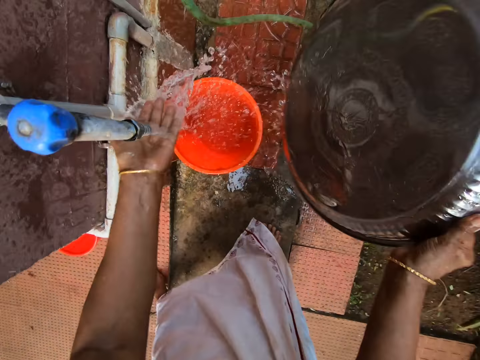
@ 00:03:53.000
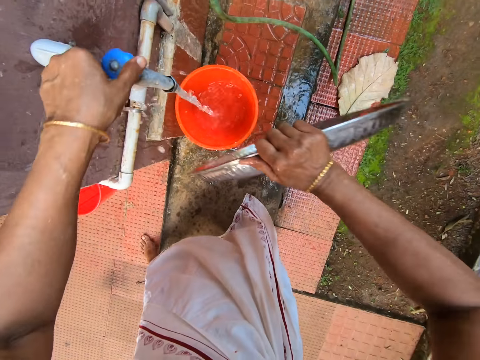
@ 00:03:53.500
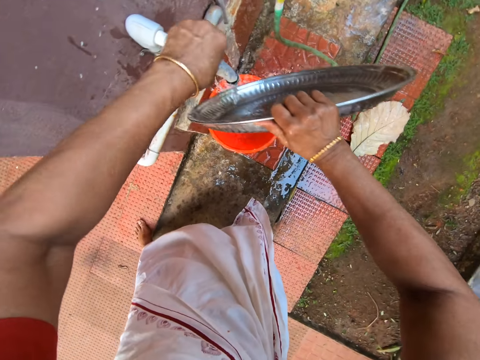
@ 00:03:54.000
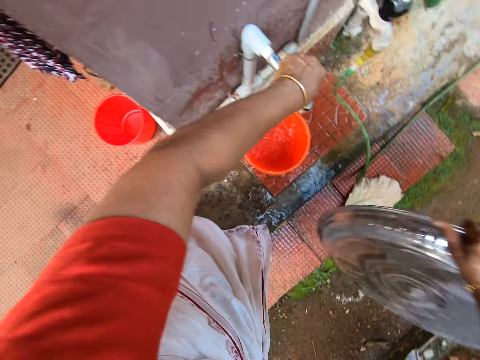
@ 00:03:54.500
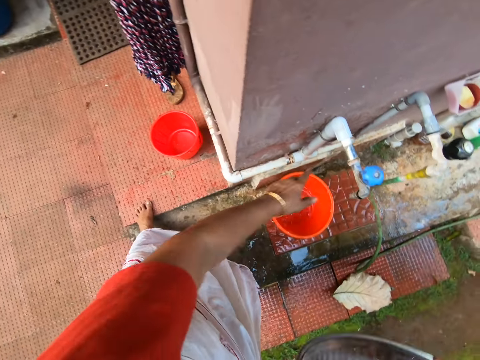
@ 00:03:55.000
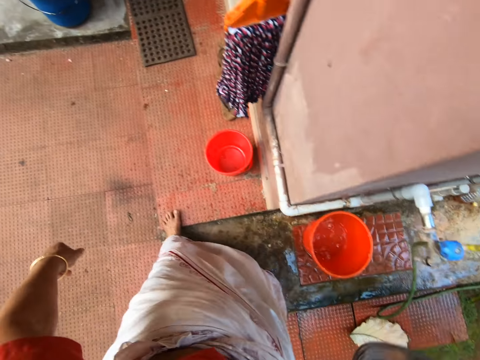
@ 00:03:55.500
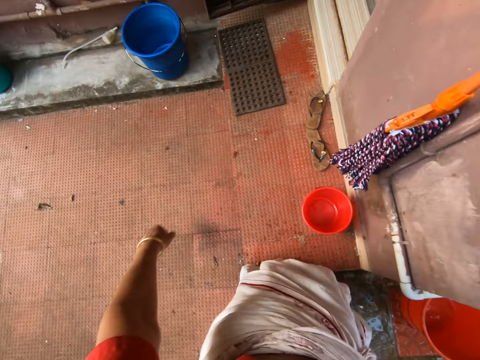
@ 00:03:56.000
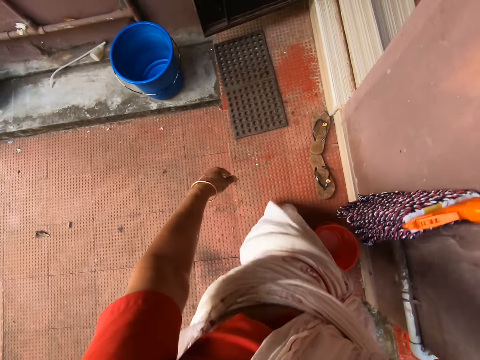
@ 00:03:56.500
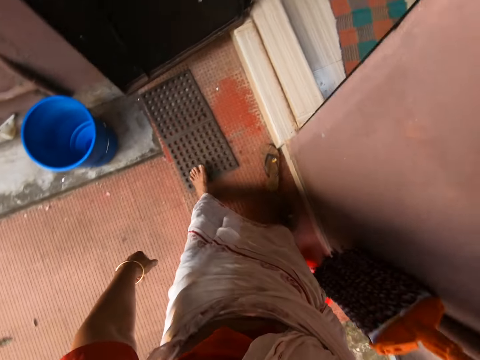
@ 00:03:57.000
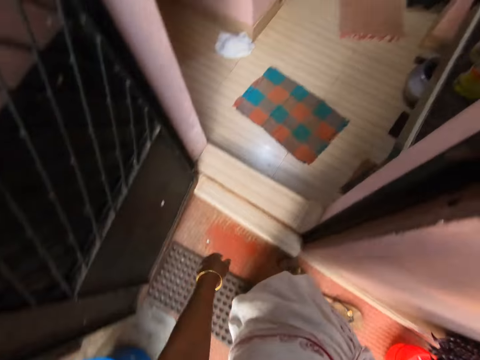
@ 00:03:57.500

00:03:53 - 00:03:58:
The camera wearer turns off the faucet. They walk on a pavement.

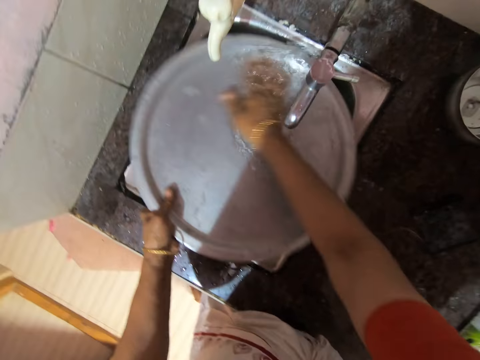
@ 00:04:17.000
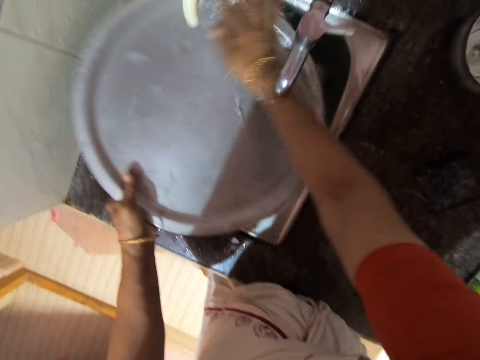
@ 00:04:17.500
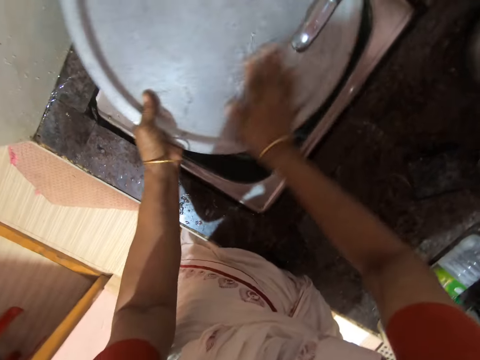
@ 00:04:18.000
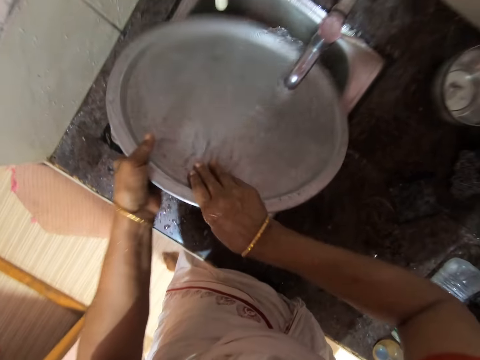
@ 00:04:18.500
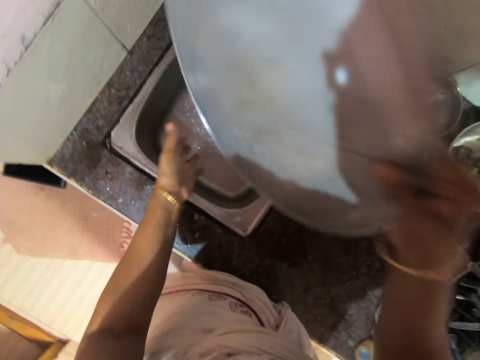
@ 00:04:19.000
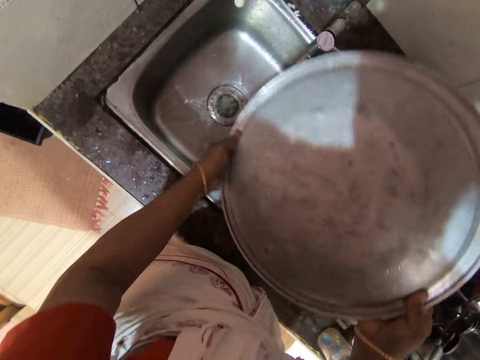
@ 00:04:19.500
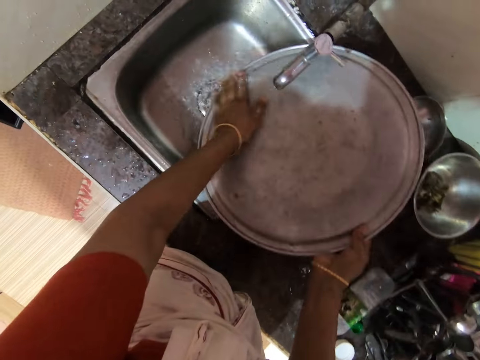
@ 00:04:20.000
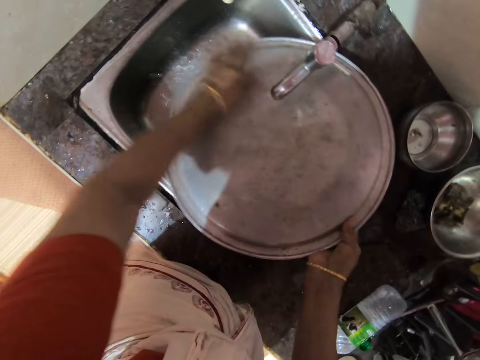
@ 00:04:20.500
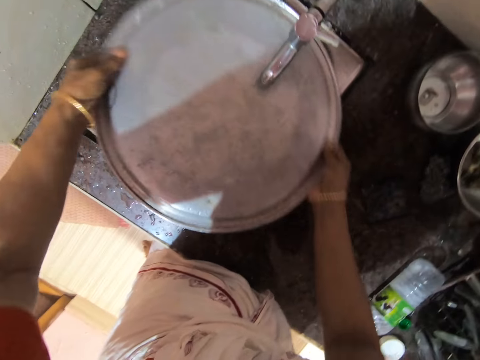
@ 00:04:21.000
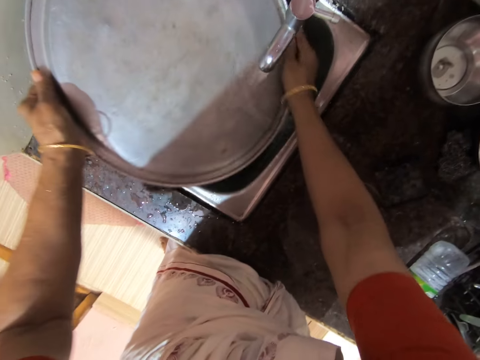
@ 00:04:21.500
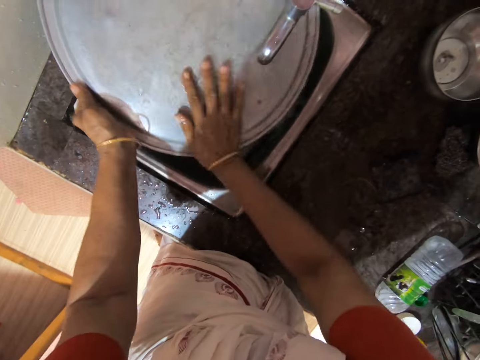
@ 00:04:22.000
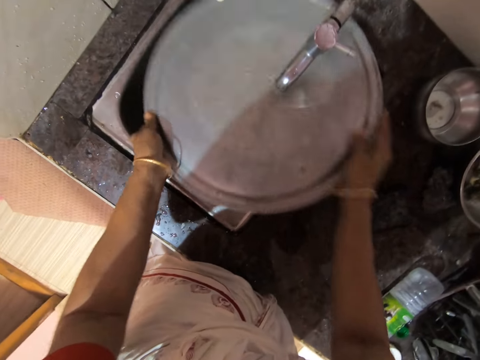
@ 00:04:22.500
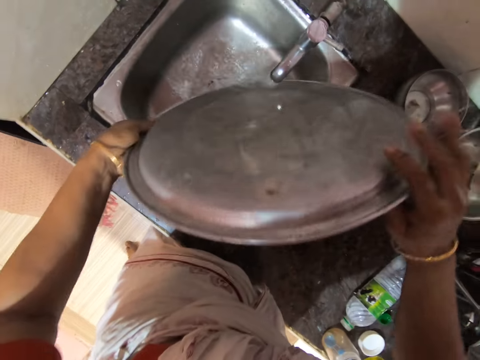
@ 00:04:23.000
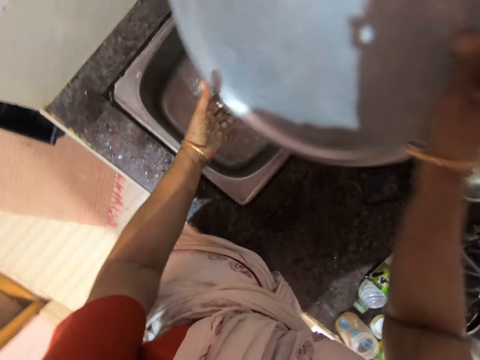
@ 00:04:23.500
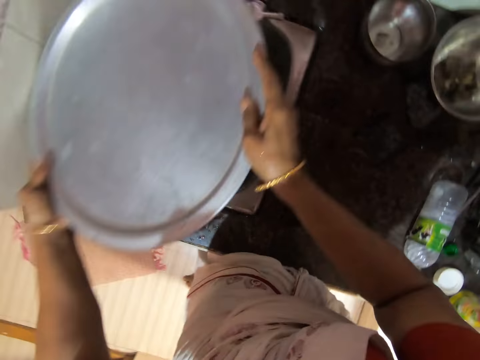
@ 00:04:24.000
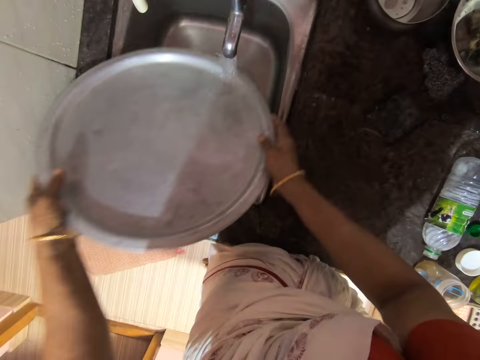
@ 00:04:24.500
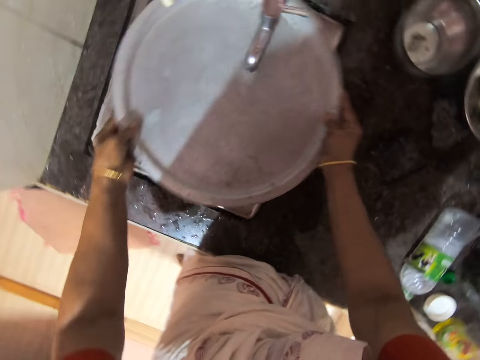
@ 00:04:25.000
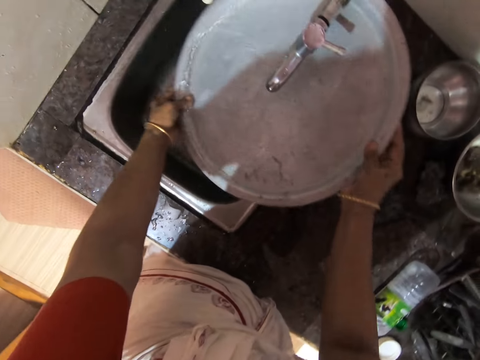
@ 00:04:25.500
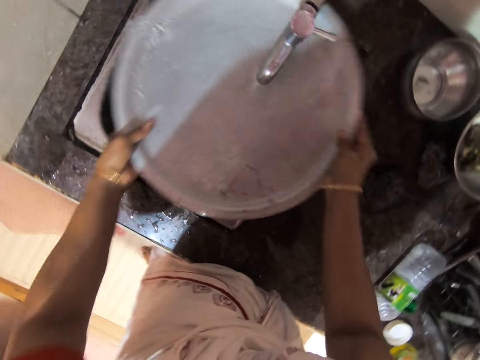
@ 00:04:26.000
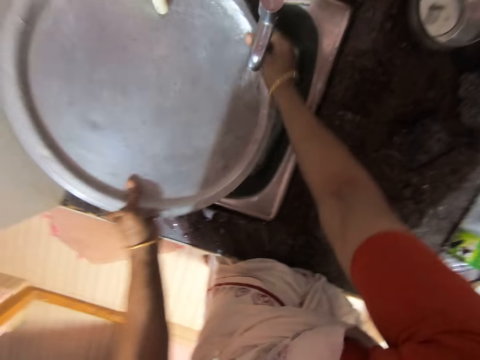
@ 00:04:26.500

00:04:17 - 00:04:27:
The camera wearer adjusts a lid on her hands. She turns a tray. She rinses the tray. She brushes her hand on the lid. She adjusts the lid on her hand. She turns the tray. She rinses the tray.

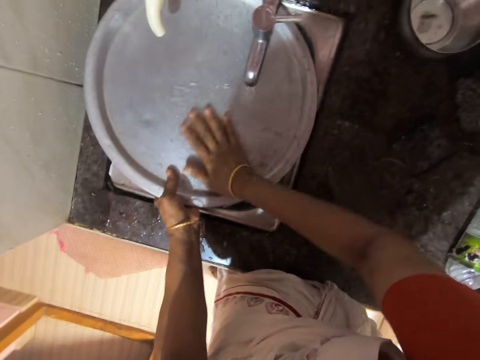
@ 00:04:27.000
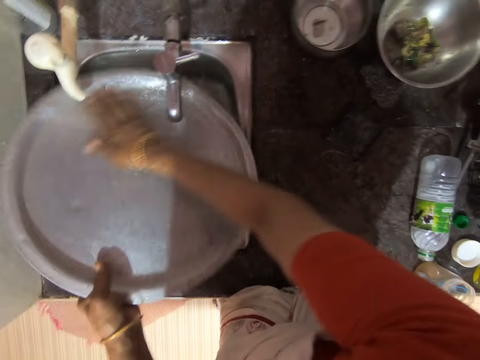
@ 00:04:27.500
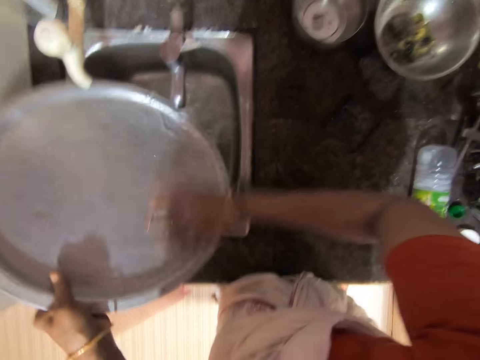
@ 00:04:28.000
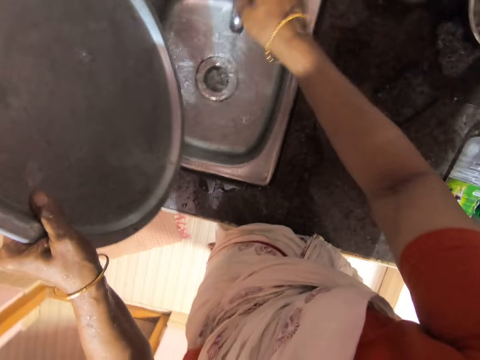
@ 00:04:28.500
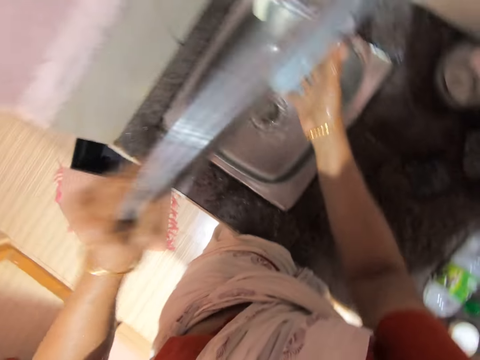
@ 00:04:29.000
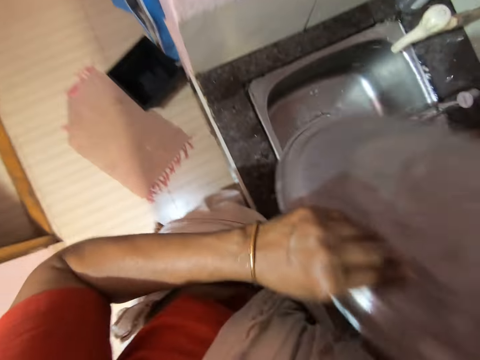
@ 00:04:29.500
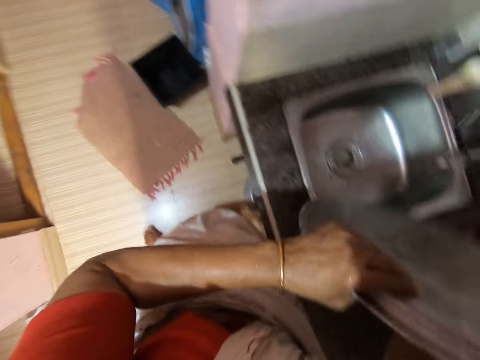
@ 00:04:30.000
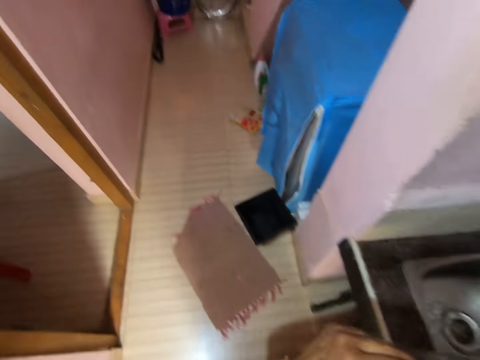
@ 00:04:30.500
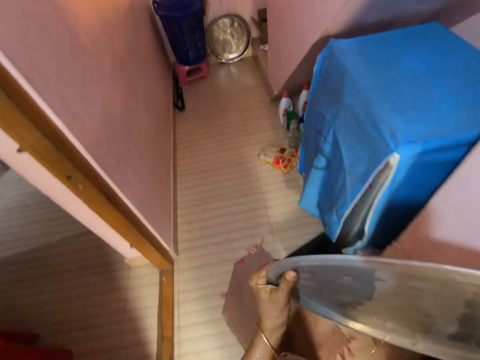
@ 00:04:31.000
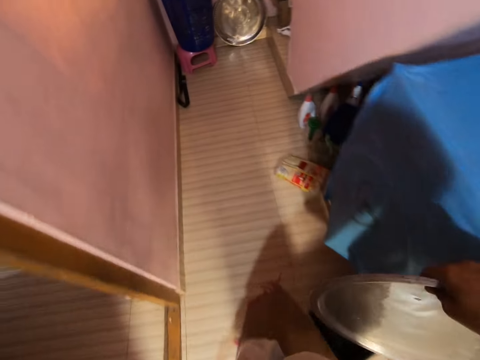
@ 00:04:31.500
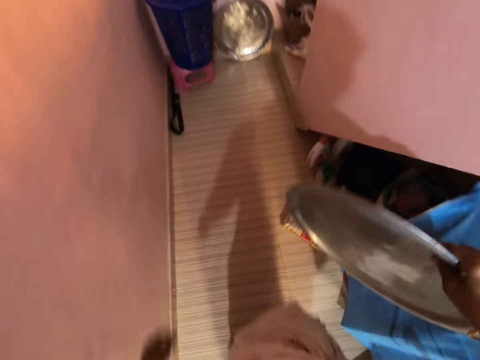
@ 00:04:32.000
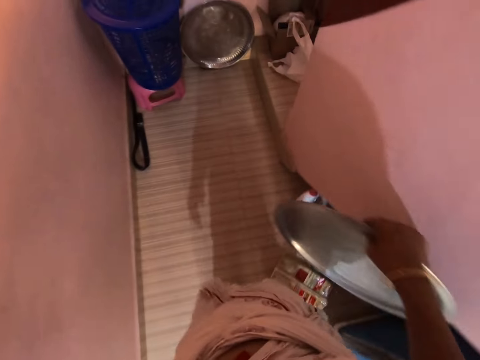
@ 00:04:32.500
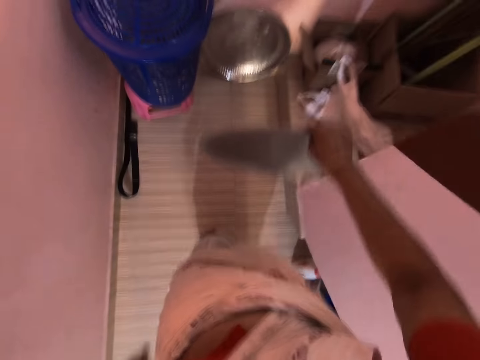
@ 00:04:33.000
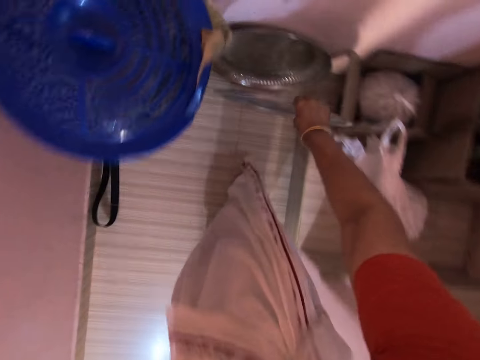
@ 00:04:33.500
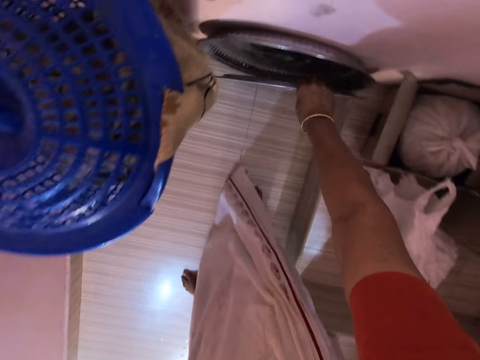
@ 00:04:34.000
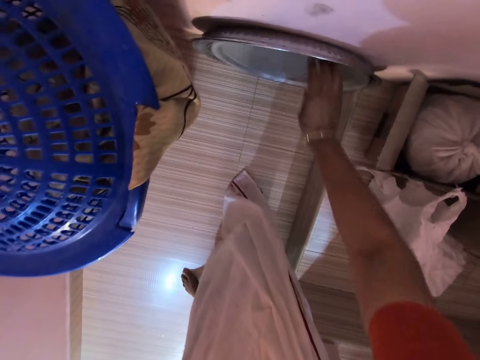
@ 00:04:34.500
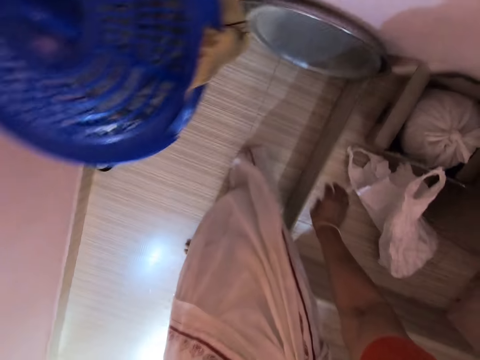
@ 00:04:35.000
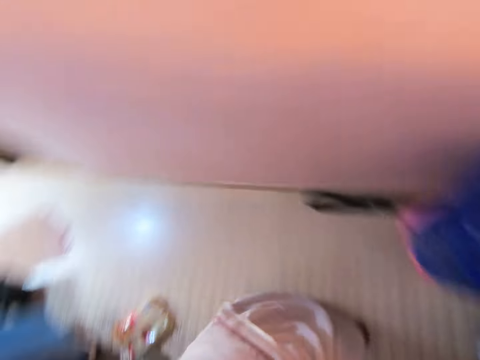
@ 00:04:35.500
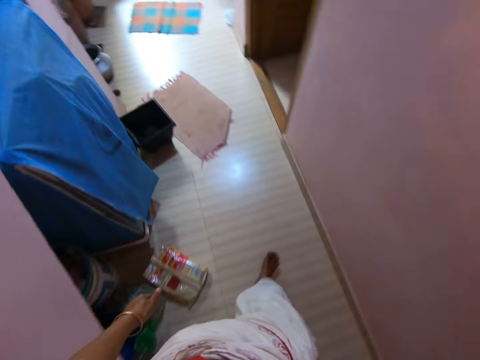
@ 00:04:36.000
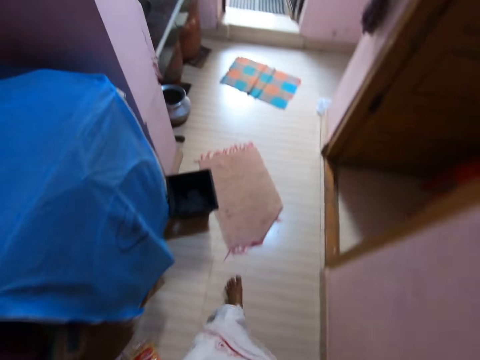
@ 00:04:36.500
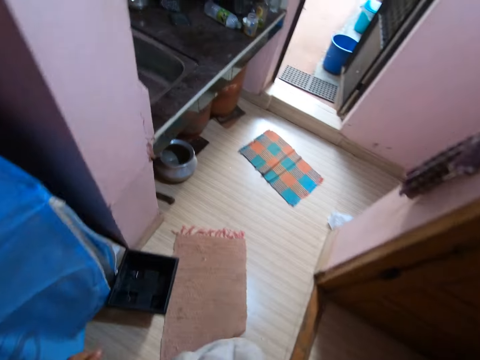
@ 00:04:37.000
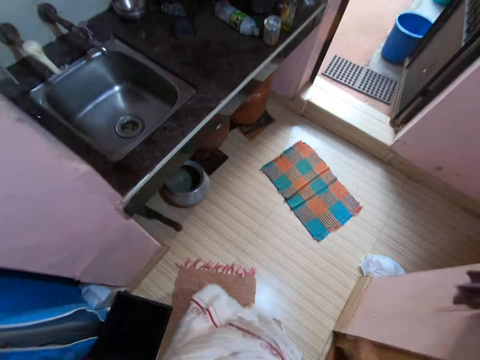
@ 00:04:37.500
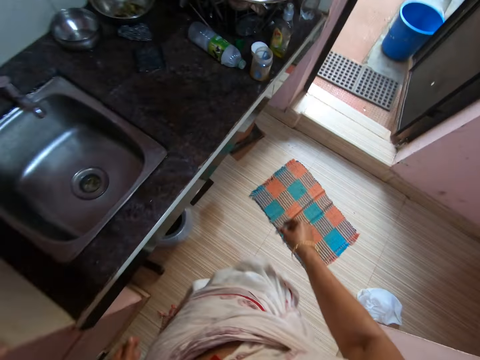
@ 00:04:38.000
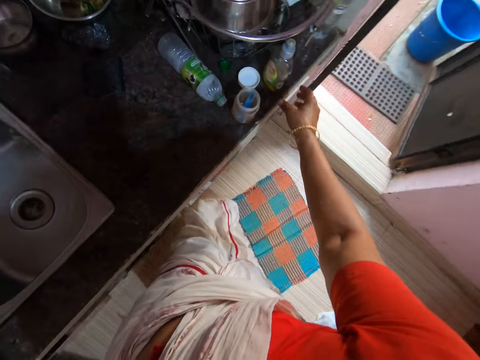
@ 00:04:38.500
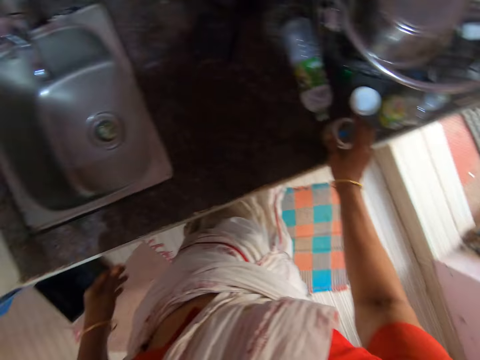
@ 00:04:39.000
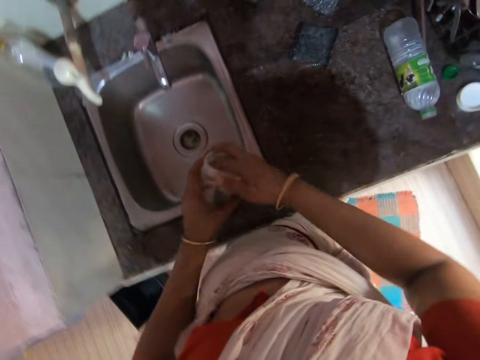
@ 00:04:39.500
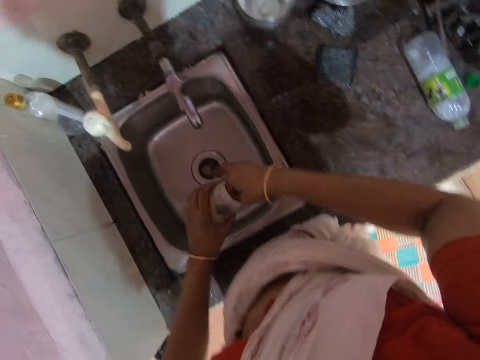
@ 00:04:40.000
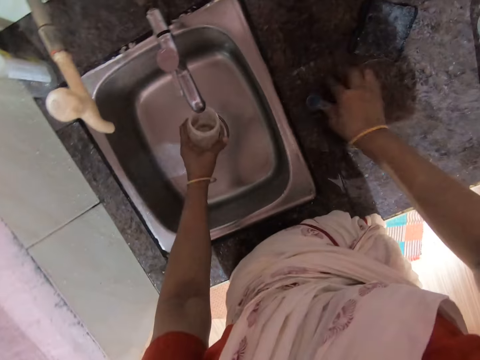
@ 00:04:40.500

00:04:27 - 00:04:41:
The camera wearer brushes her hand on a lid. She turns off the faucet. She shakes the lid. She walks in a corridor. She places the lid against a tray on a wall. She walks on the corridor. She picks up a plastic container from a counter. She takes a plastic scoop from the container. She places the plastic scoop on the counter.
